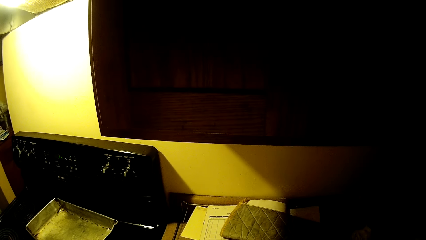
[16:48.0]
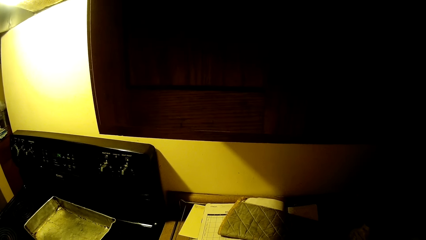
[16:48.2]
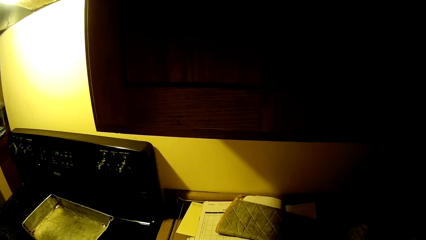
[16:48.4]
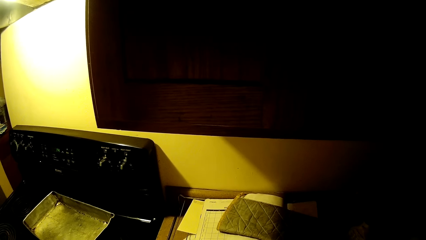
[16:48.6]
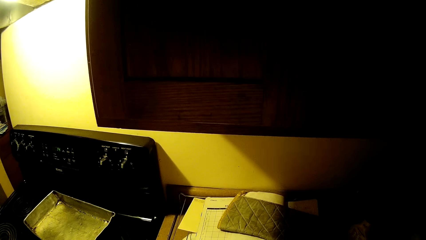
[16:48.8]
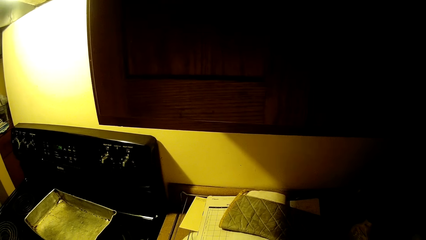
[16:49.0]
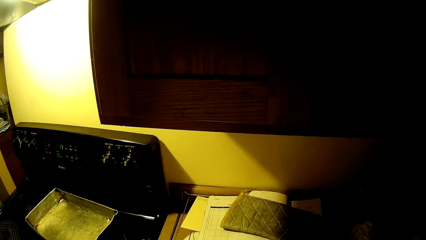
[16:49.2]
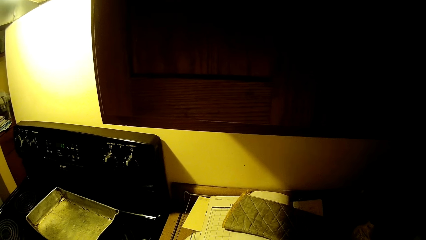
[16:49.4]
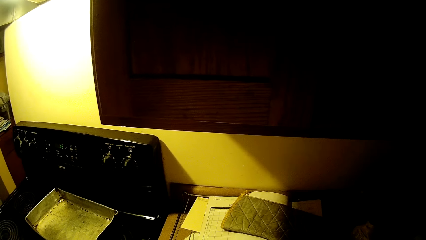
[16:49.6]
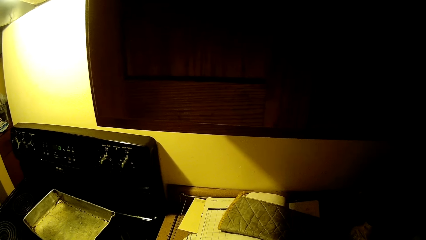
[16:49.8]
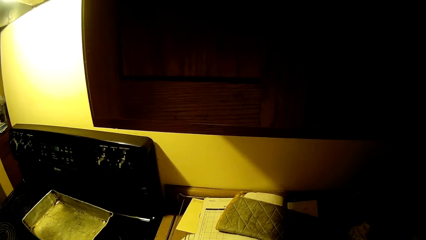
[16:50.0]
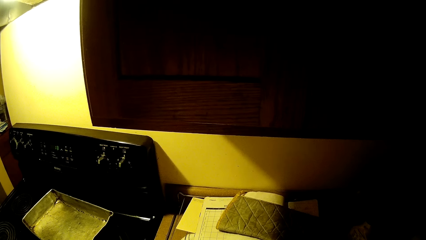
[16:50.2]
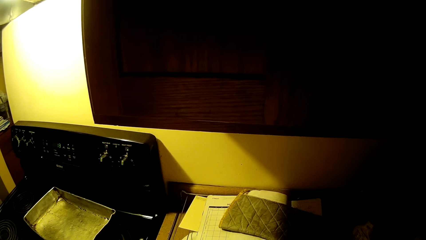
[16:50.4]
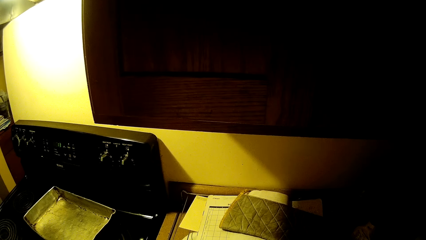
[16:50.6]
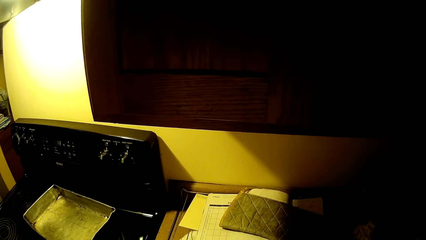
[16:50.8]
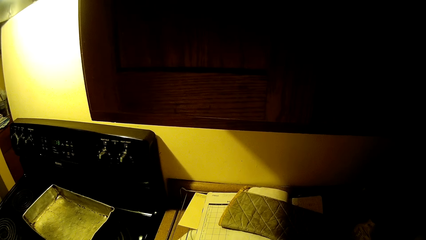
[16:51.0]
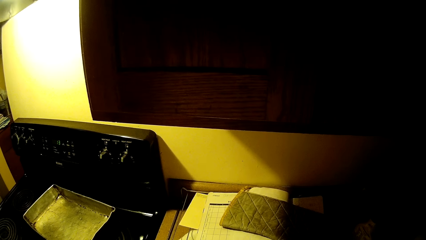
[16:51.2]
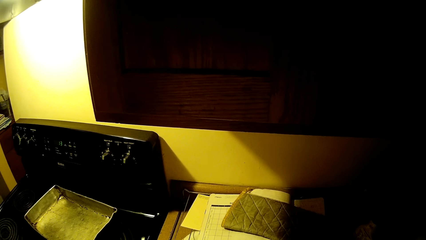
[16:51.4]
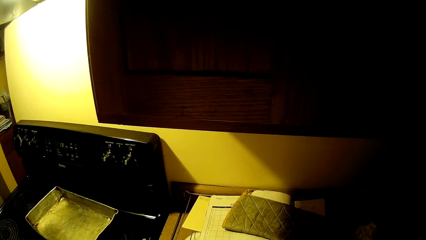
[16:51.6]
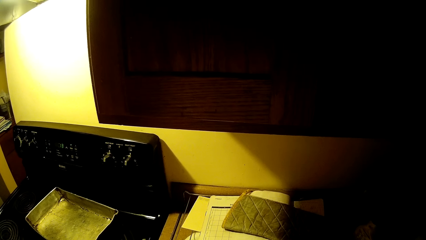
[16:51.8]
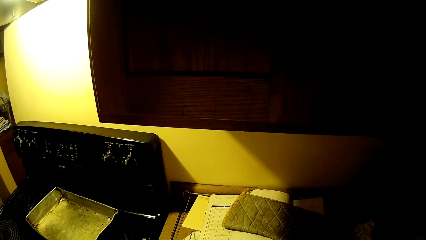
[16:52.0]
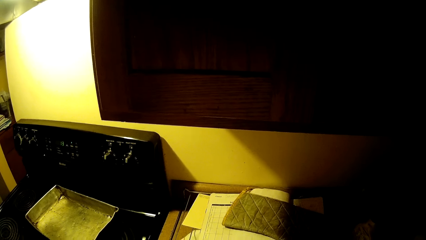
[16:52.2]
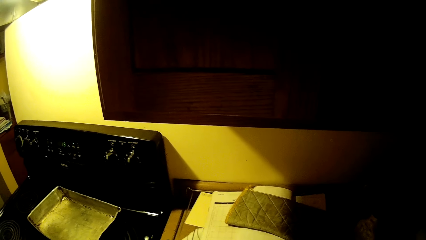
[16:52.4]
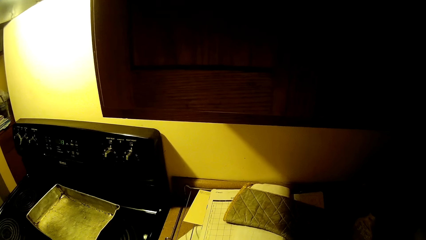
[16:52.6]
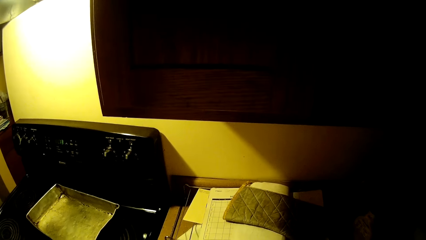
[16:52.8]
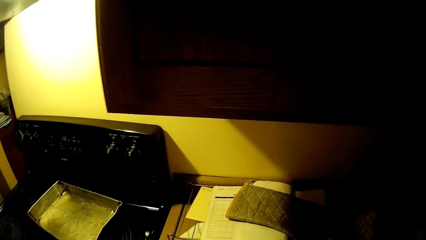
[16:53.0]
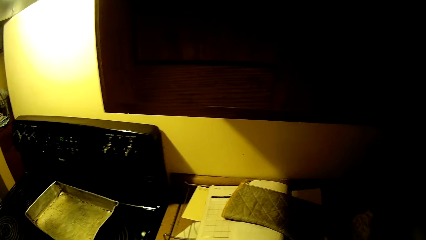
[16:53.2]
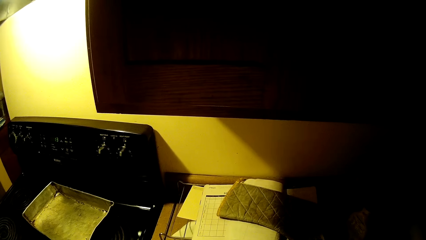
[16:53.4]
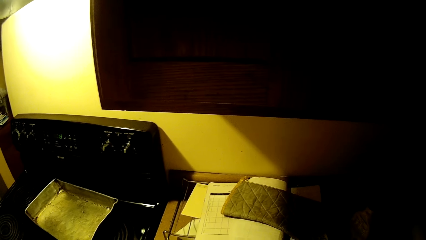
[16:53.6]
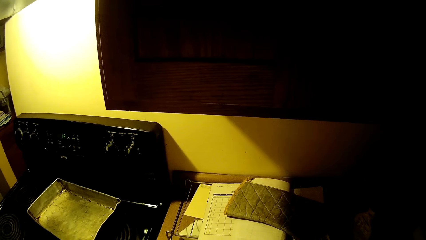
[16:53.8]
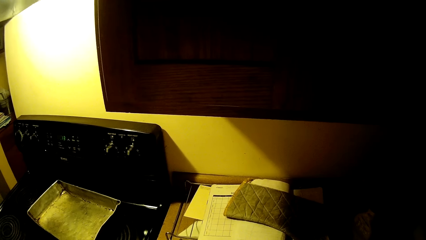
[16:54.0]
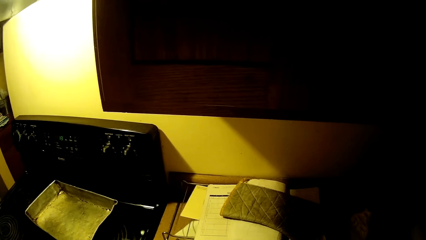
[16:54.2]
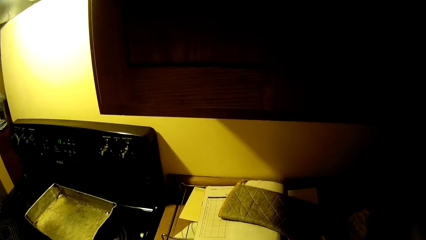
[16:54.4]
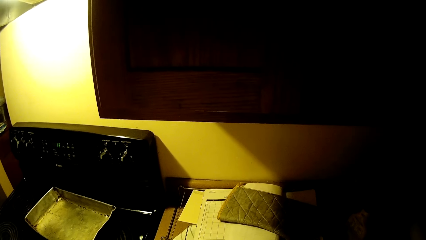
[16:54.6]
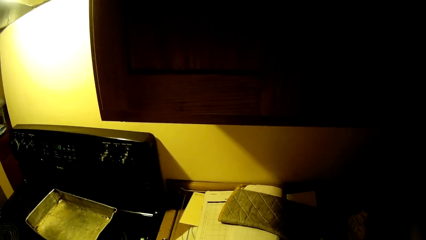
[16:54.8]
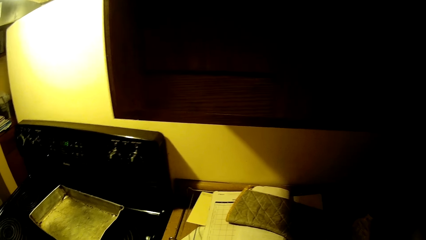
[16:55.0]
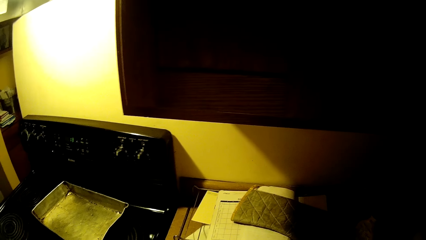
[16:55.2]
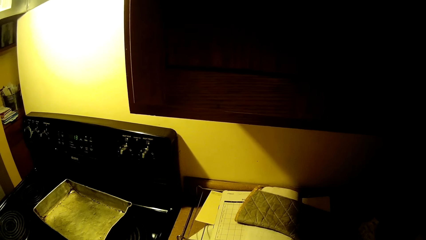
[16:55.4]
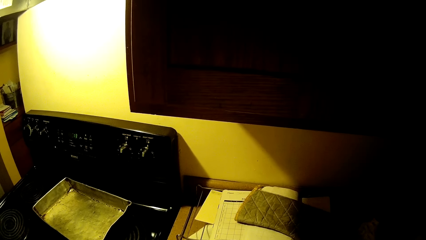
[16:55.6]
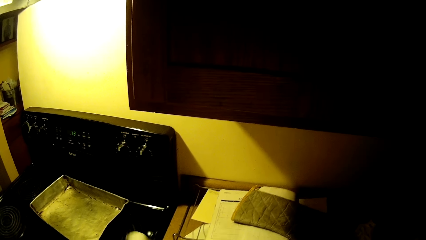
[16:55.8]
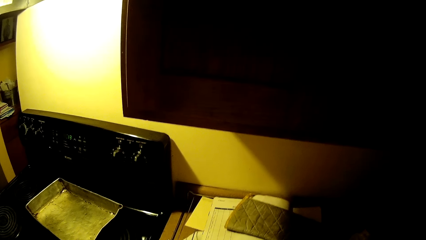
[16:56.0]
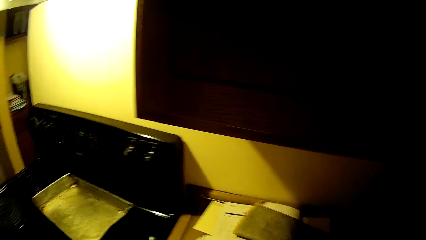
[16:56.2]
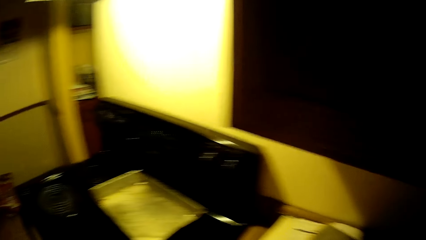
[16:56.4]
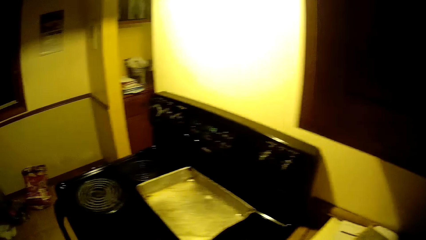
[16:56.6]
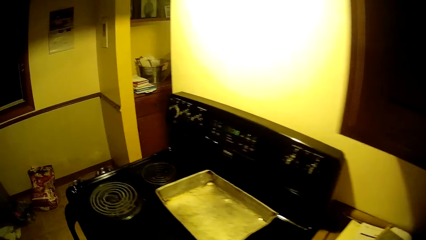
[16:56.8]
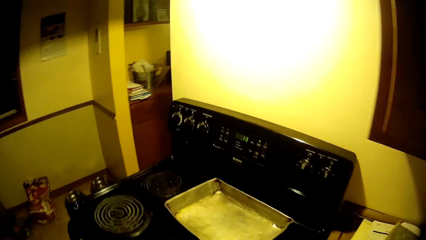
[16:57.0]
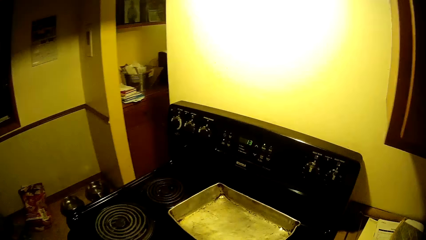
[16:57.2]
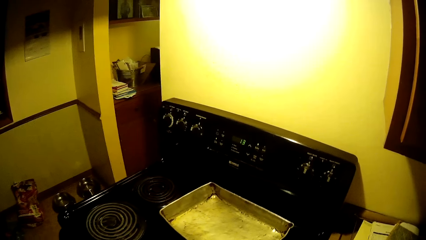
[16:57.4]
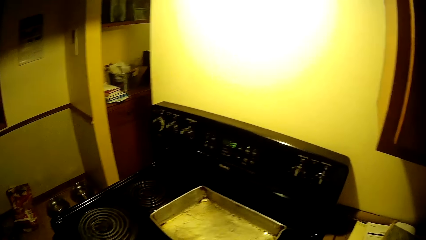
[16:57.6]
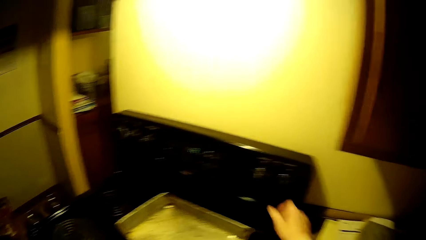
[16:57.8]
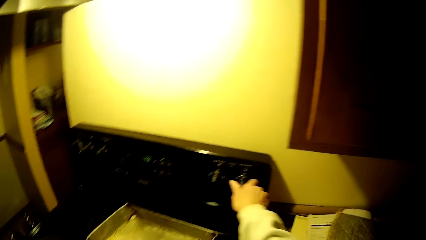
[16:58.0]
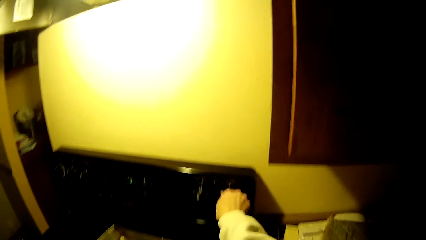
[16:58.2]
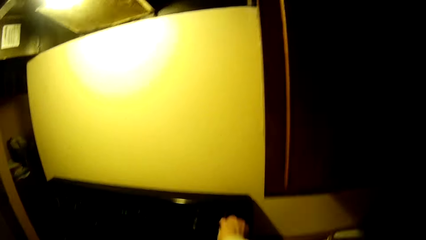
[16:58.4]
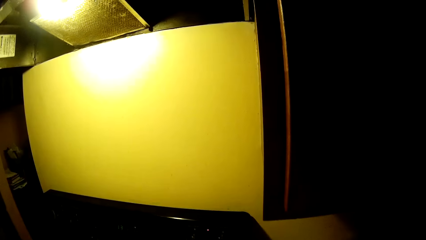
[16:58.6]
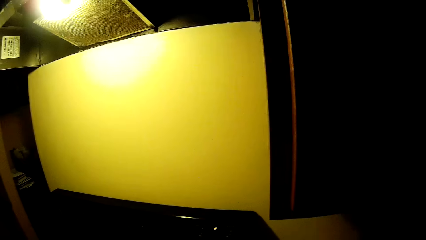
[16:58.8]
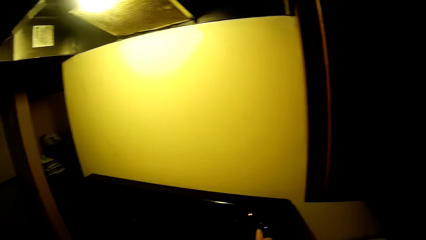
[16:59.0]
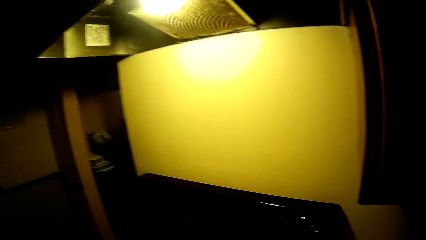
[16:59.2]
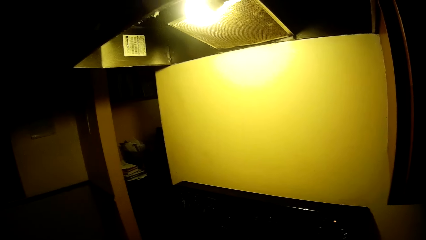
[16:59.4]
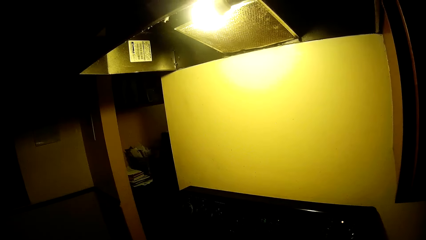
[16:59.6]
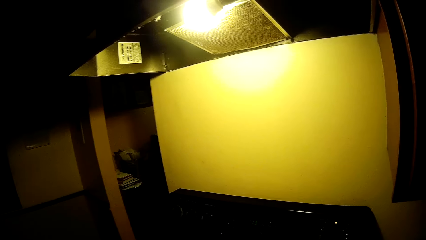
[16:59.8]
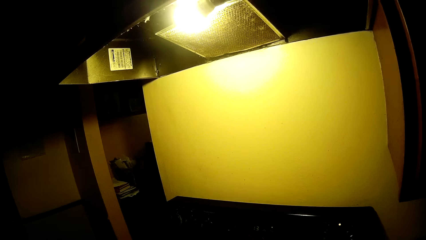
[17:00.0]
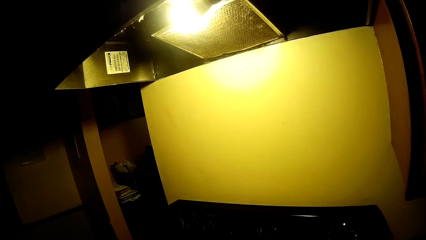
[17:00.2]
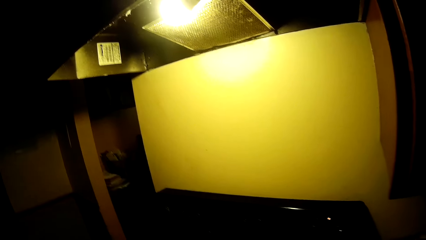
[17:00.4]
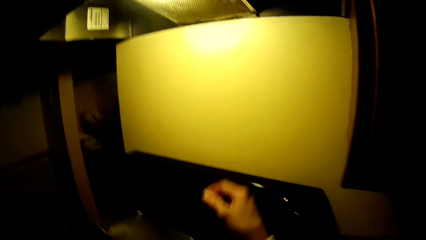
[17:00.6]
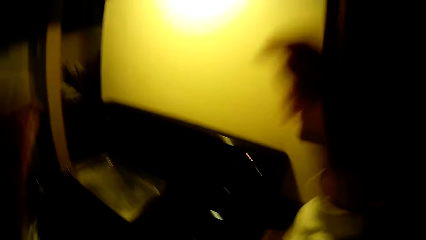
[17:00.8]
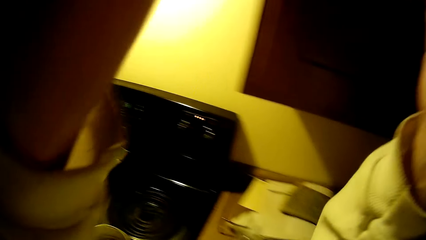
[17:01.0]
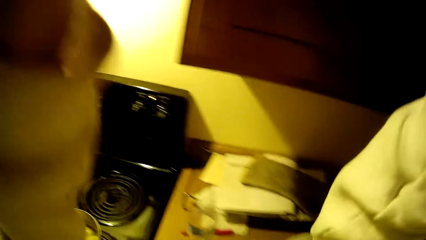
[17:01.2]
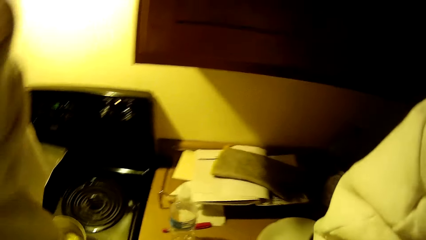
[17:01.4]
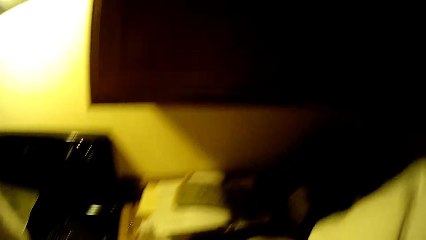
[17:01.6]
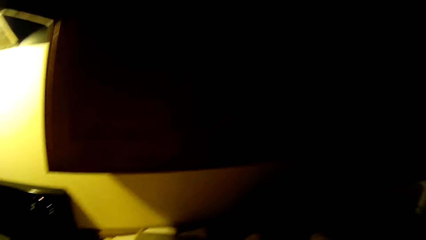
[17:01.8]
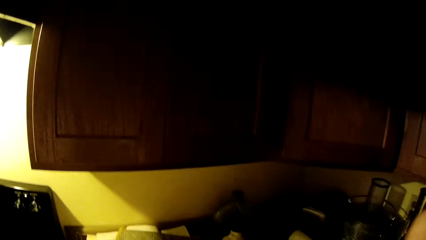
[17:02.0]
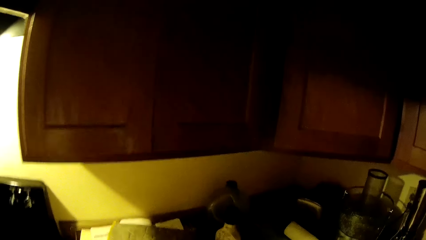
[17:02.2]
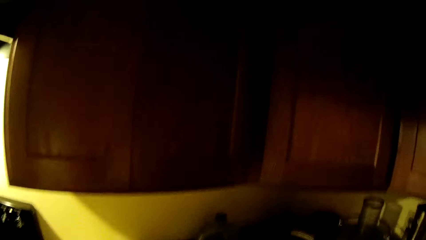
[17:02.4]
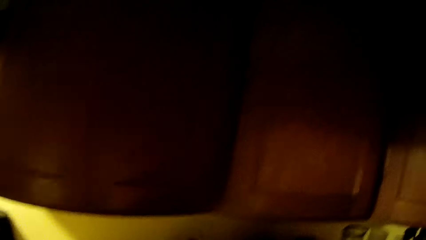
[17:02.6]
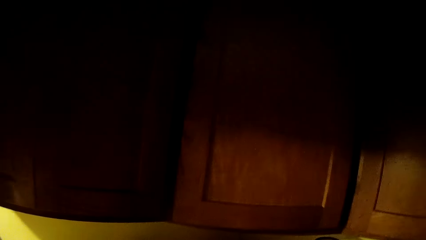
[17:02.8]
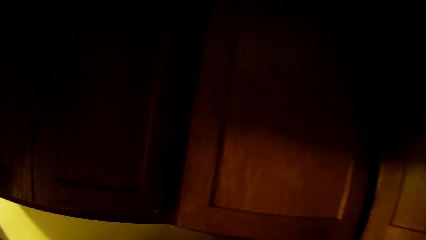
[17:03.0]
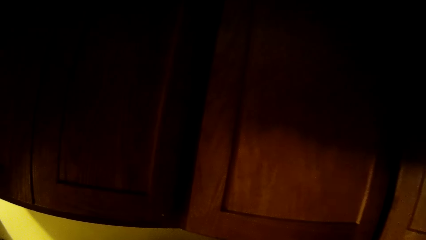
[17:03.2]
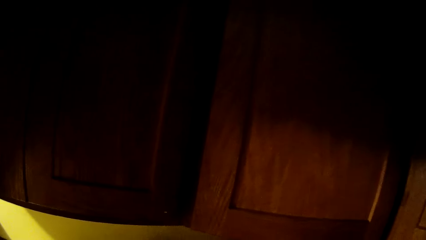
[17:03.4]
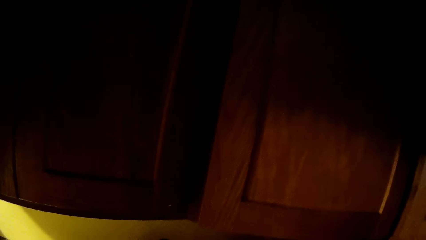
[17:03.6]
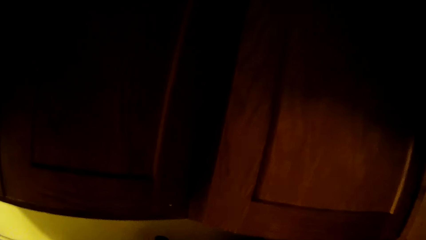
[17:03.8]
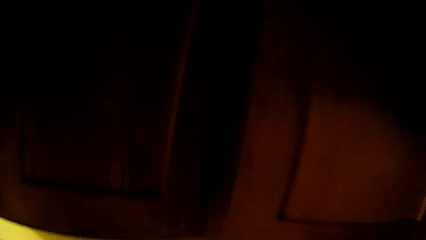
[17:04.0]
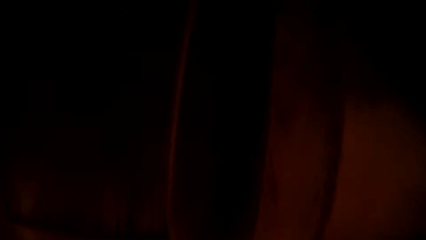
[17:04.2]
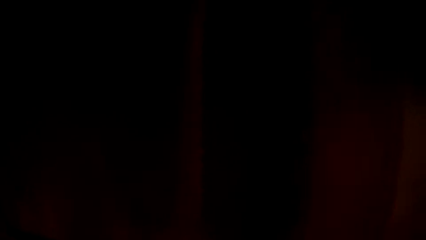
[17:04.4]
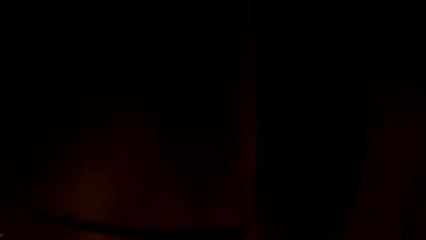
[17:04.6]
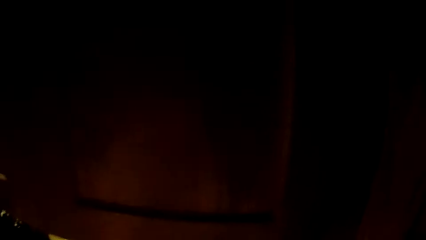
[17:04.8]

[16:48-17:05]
The camera wearer turns the knob on a gas cooker with her right hand. She straightens her hair with both hands. She takes something in the cupboard. She looks around.
